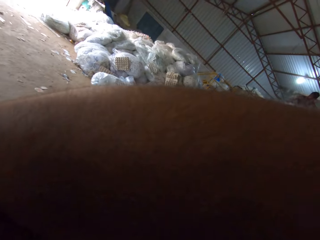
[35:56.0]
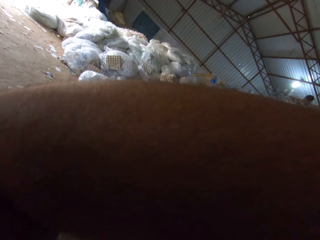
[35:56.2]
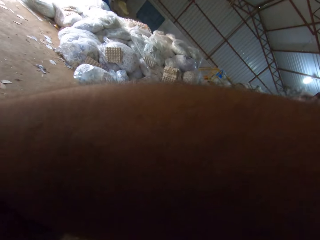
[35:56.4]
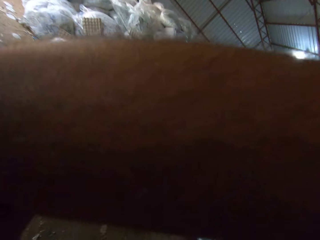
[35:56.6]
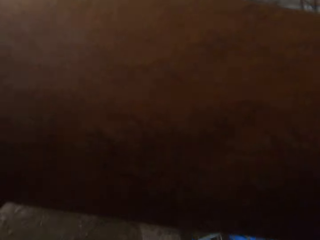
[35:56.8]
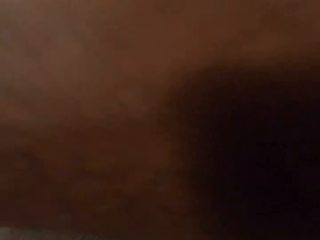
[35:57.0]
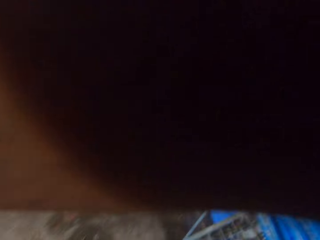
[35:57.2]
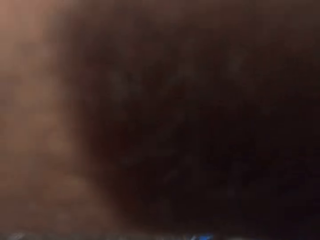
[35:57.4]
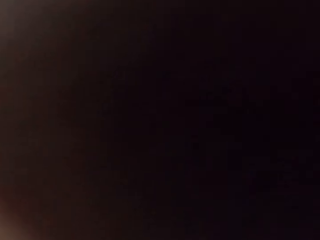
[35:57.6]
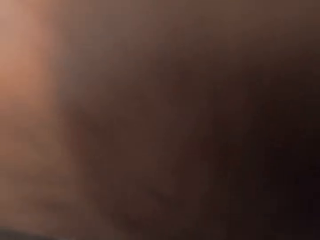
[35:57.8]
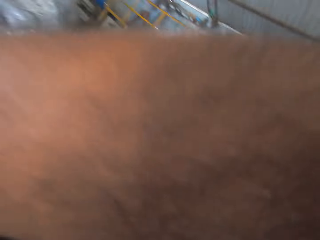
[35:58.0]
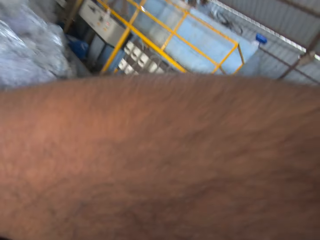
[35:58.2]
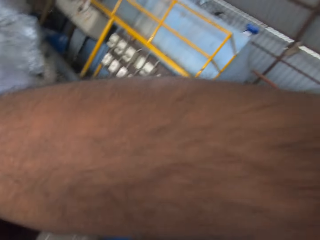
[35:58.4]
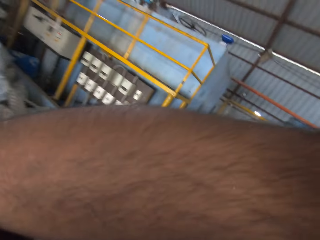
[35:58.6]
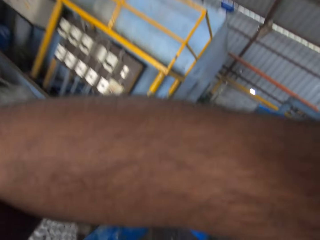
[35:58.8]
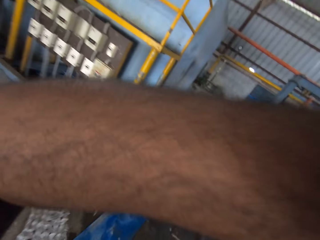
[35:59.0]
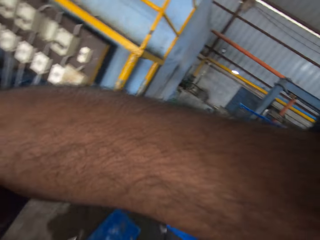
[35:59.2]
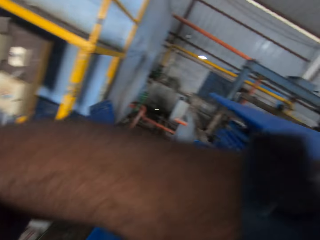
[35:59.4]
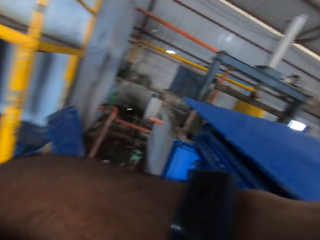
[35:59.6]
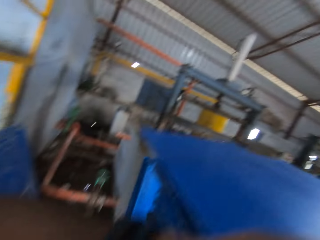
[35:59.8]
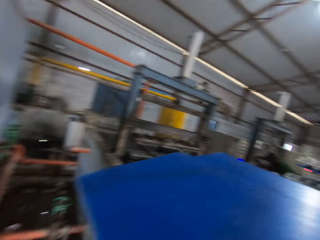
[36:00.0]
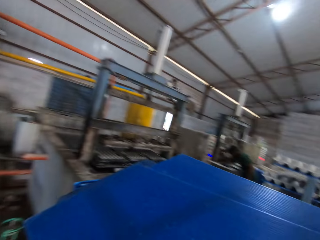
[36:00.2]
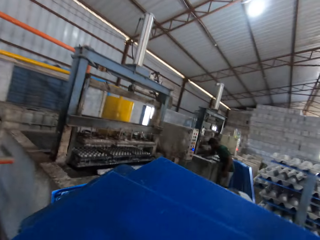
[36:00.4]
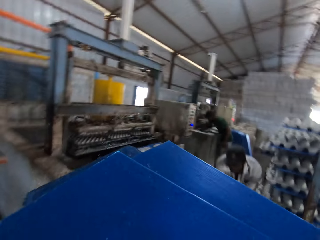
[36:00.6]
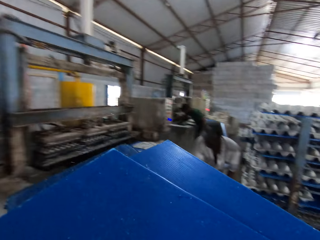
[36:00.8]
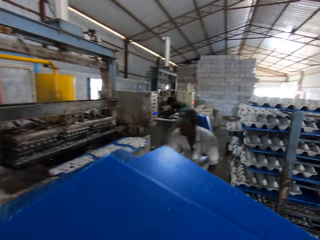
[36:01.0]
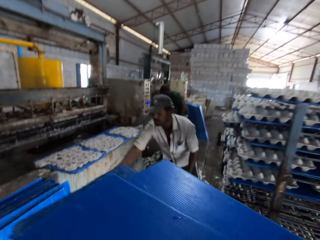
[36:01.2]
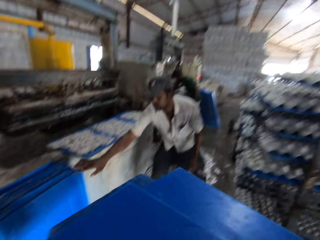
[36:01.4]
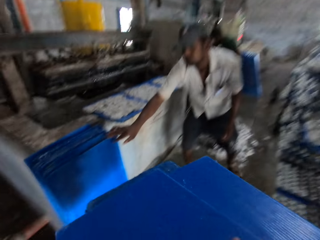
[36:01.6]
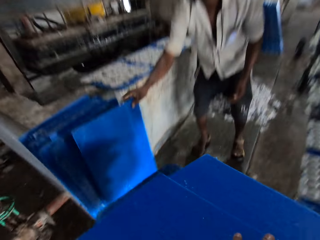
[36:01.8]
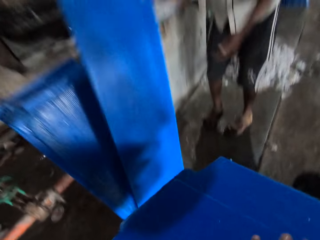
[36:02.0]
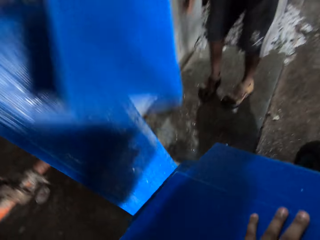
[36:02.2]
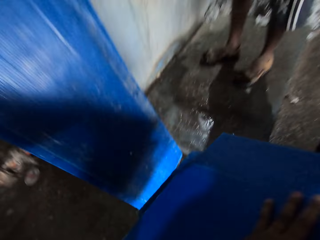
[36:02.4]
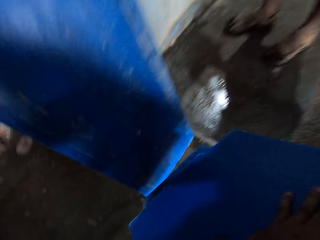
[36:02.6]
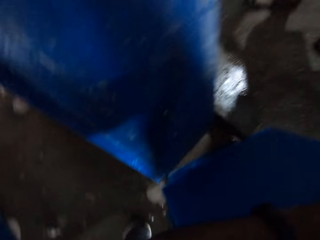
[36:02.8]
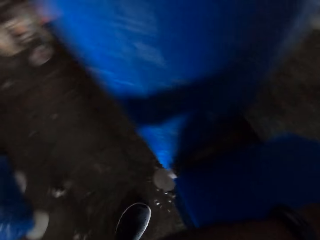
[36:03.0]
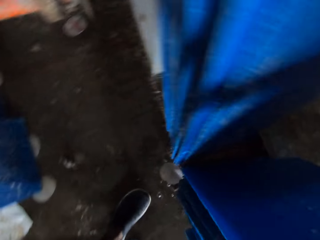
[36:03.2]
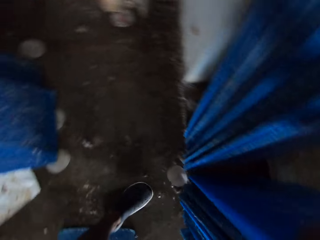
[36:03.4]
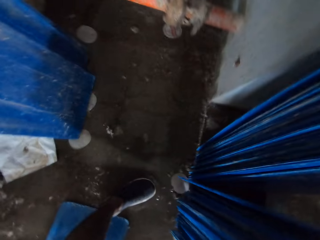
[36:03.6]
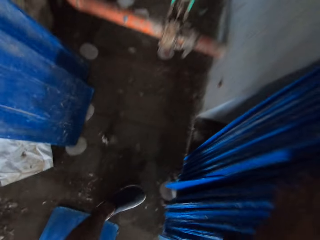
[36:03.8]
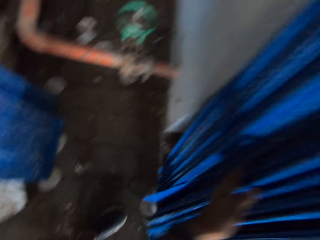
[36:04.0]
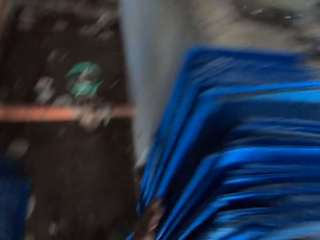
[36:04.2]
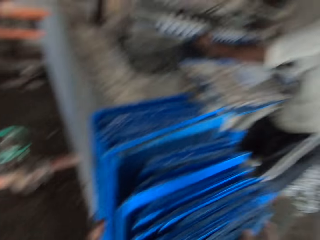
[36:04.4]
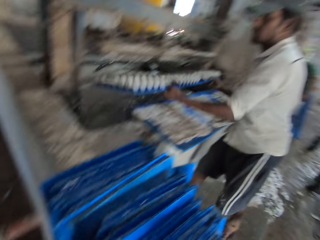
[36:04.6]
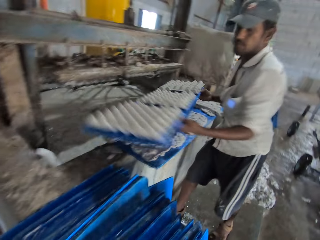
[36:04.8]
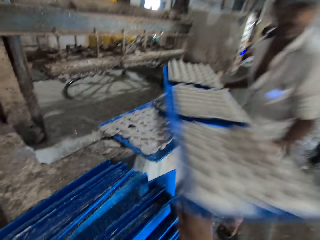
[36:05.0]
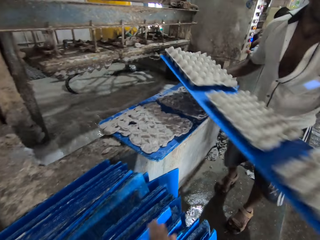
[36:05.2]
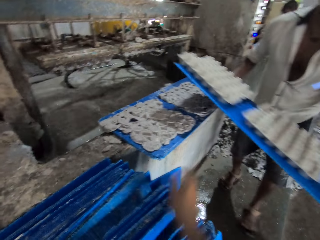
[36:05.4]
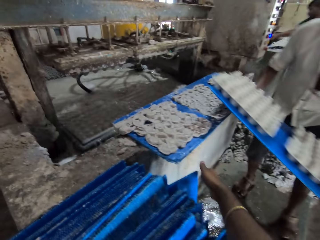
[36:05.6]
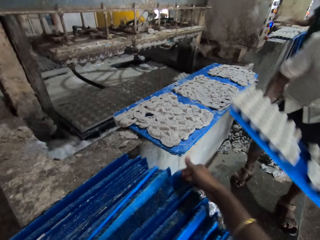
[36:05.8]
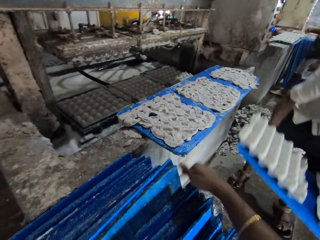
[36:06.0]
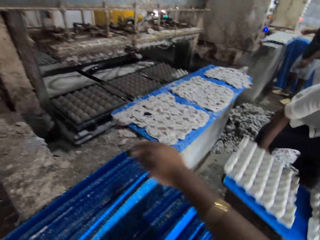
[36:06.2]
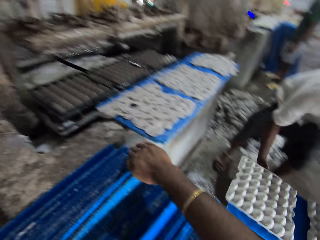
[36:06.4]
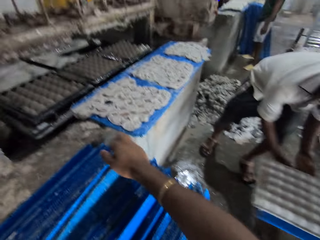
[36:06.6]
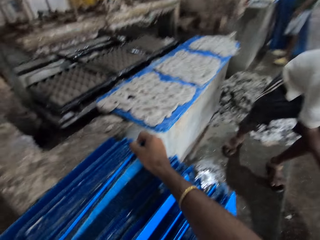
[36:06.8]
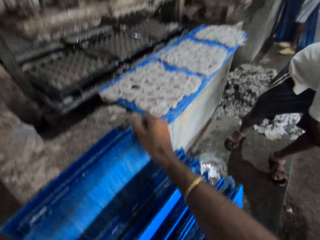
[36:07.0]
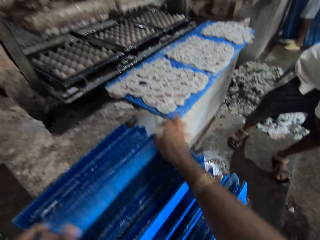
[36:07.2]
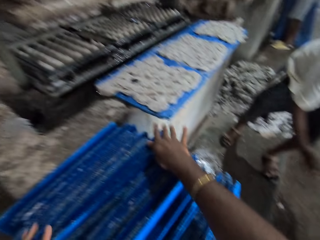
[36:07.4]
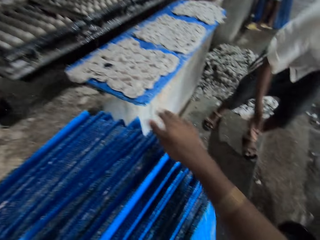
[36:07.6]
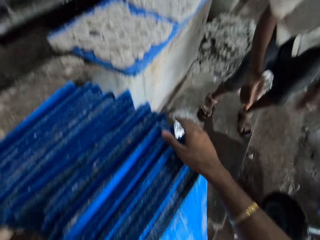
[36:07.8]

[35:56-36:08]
A man picks a blue board from the ground with his right hand. The camera wearer places the blue boards in his hands on the ground. The man picks a blue board from a table with both hands, and puts the board with egg trays in the rack cart. The camera wearer adjusts the blue boards on the ground with his right hand.

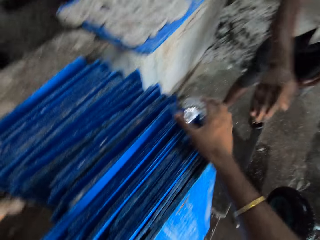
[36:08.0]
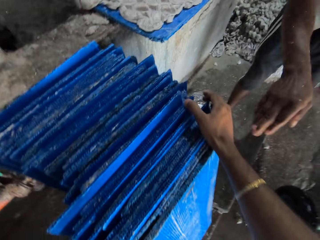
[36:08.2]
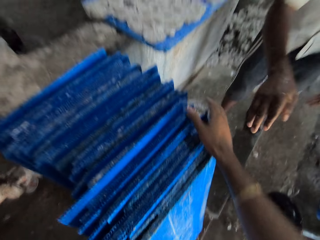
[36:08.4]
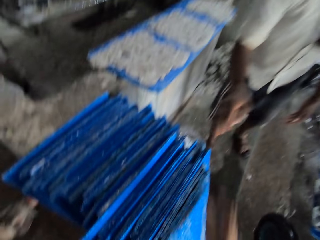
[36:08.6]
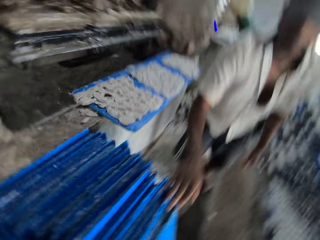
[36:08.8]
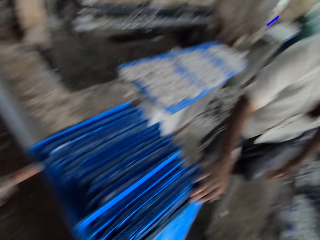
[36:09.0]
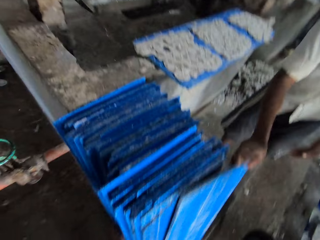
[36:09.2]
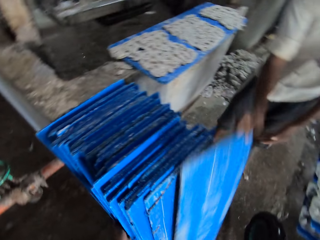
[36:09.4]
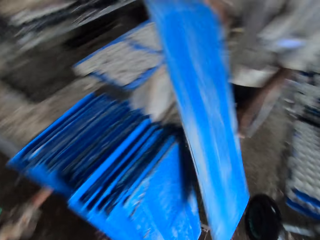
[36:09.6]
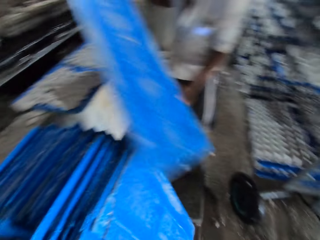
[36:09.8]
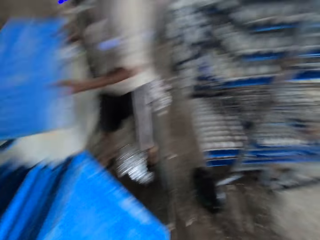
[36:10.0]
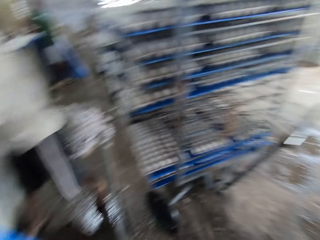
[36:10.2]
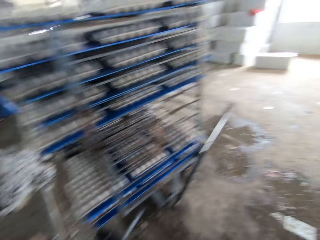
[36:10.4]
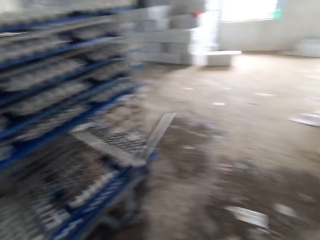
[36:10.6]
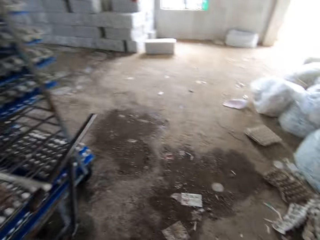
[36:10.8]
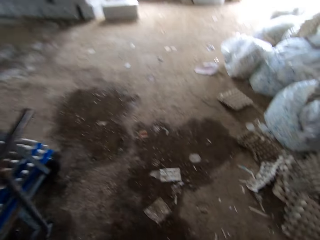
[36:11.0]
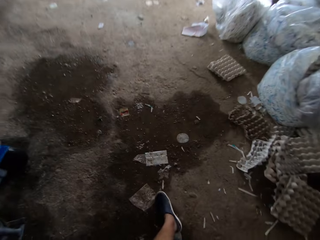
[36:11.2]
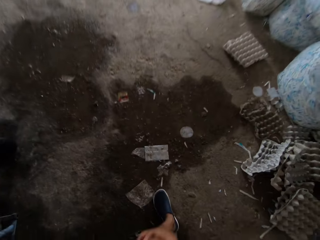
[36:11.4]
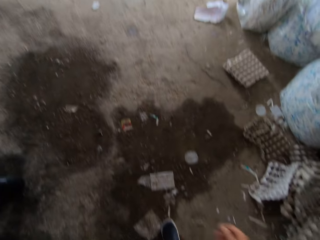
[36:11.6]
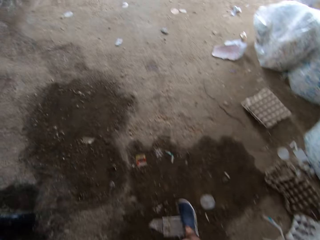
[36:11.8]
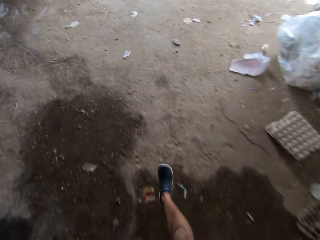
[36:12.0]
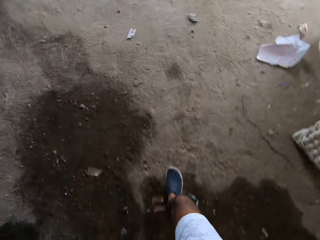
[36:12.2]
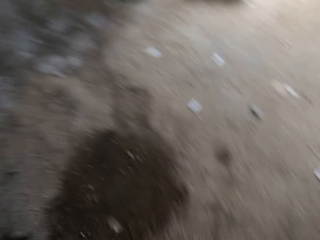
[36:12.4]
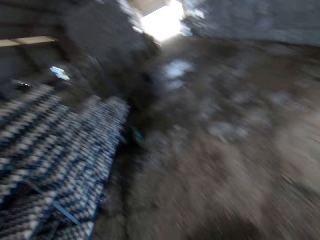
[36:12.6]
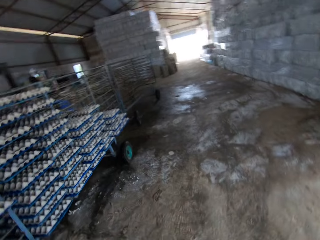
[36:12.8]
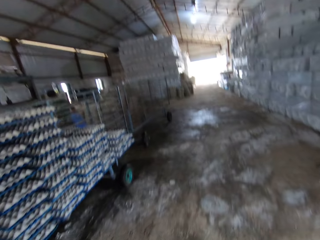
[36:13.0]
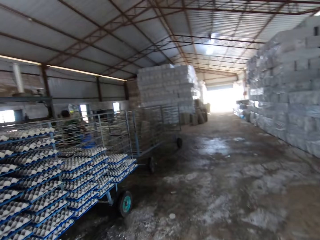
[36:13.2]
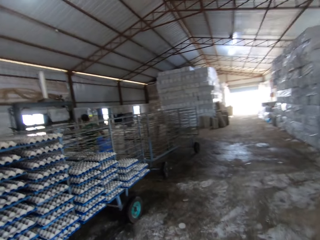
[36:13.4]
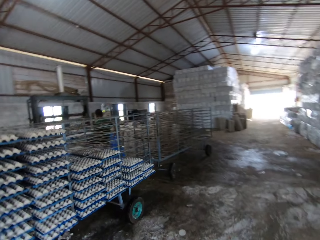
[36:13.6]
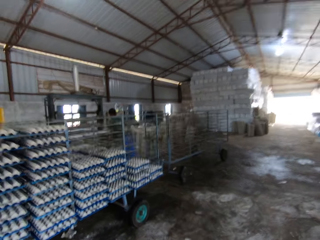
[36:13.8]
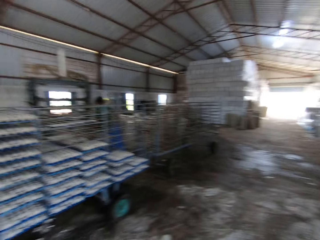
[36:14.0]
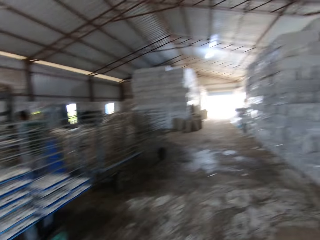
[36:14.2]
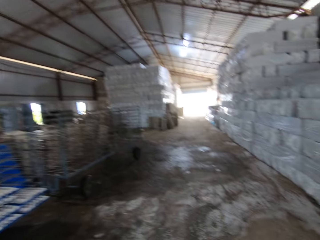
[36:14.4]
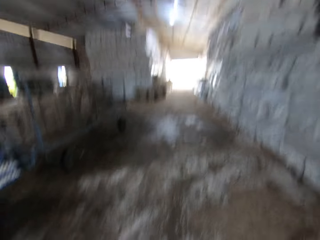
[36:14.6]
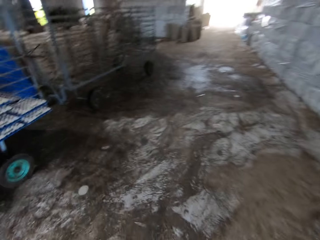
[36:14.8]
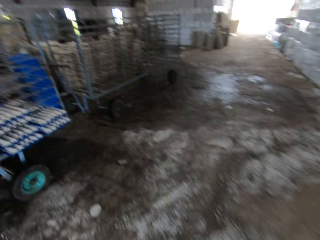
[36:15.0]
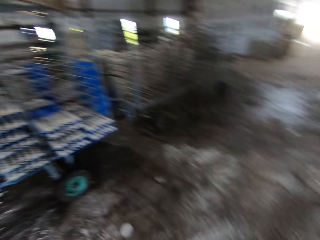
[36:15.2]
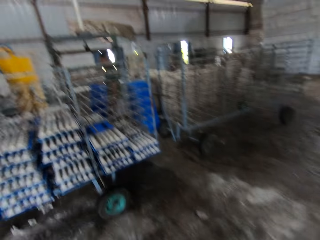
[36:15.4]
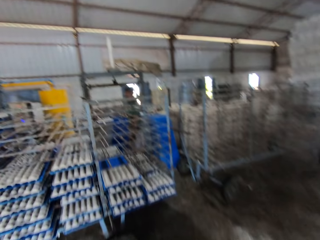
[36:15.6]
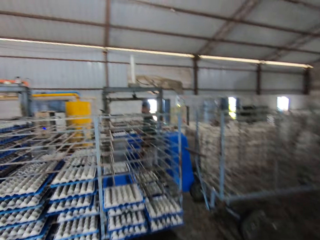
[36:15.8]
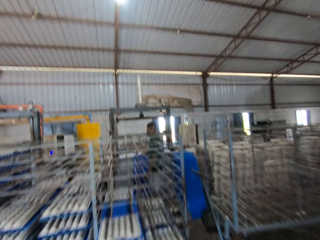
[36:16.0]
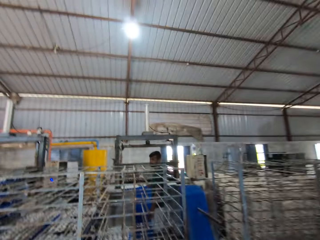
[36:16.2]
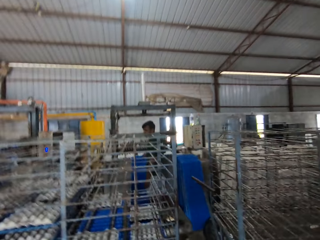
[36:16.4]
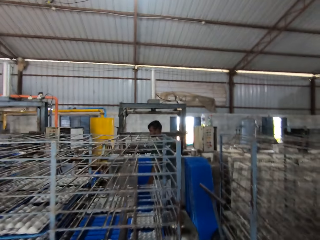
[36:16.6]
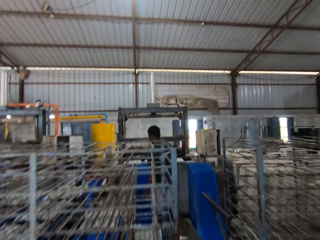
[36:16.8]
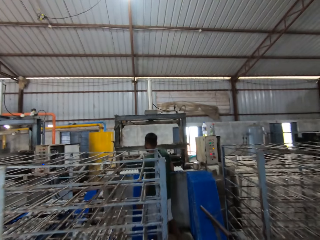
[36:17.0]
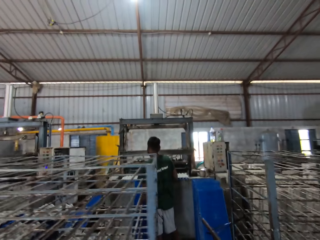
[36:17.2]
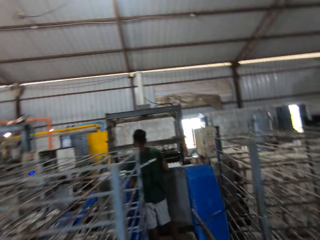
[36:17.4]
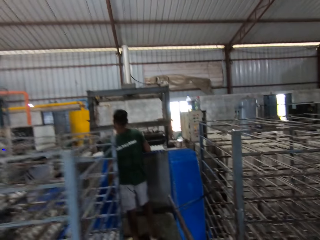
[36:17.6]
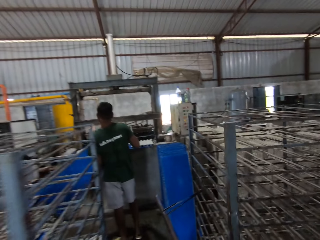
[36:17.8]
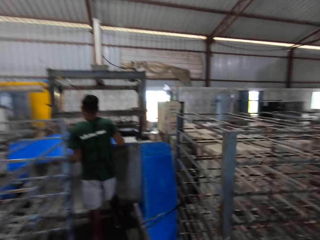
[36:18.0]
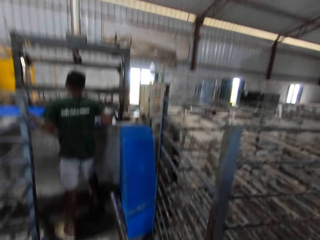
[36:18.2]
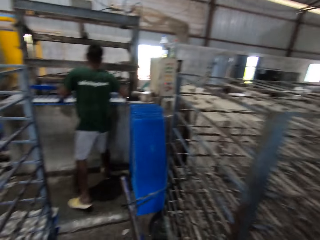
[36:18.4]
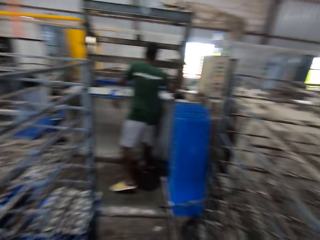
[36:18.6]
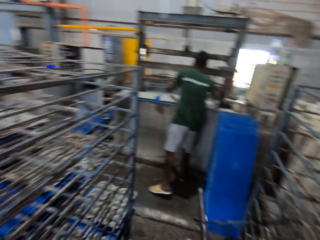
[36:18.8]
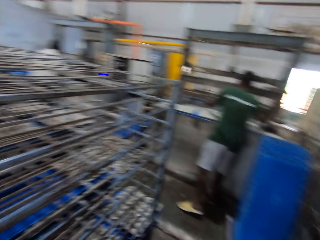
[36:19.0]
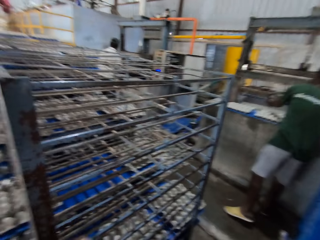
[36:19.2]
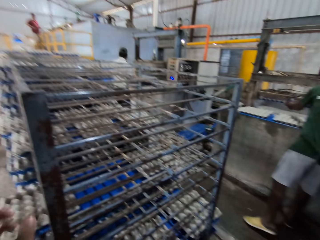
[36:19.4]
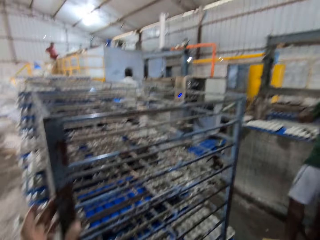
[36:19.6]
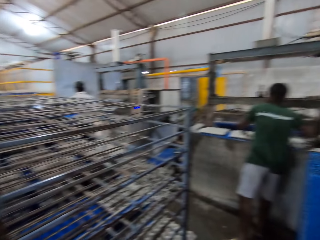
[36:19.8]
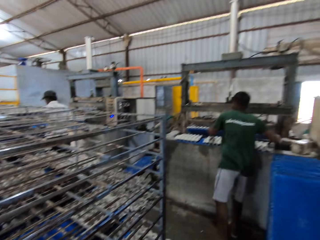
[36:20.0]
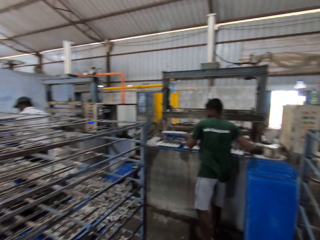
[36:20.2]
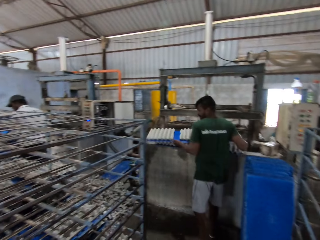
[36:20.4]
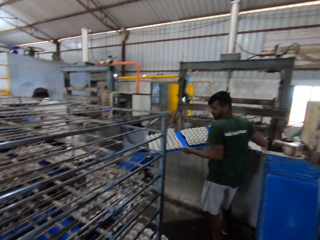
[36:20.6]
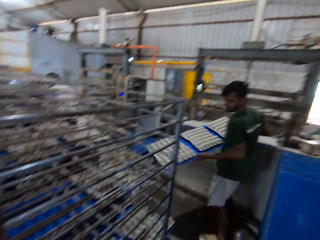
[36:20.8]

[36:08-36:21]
A man picks a blue board from the ground with his right hand. The camera wearer walks around. Another man picks a board from a table with both hands. The camera wearer stops.
